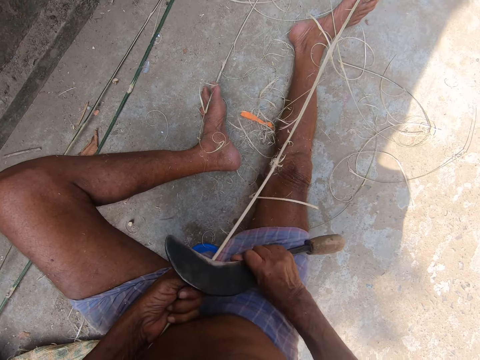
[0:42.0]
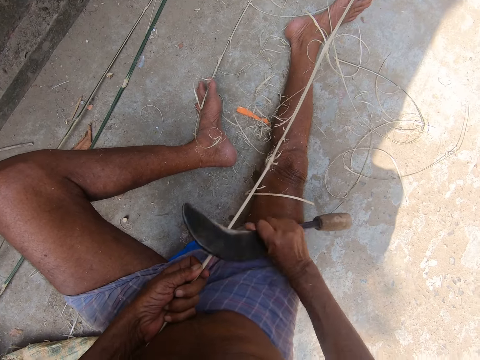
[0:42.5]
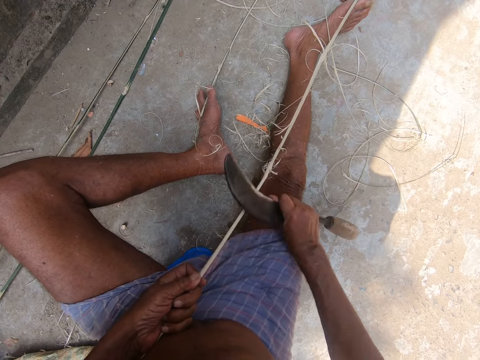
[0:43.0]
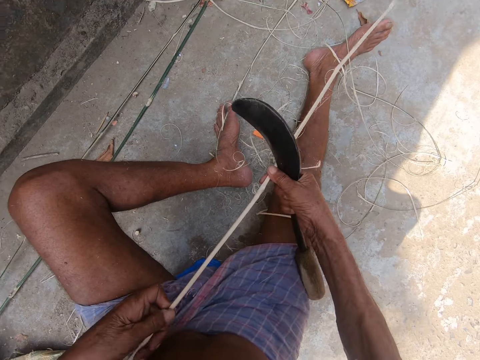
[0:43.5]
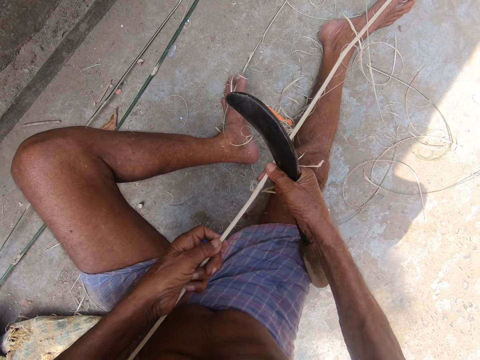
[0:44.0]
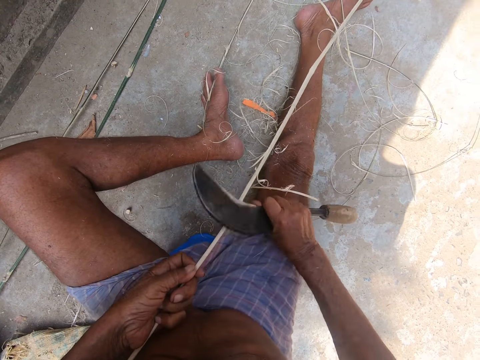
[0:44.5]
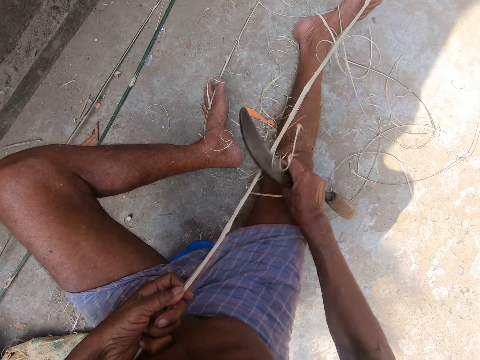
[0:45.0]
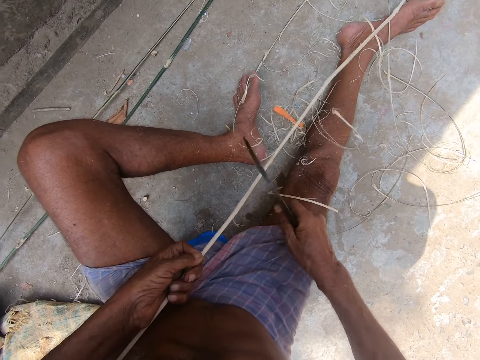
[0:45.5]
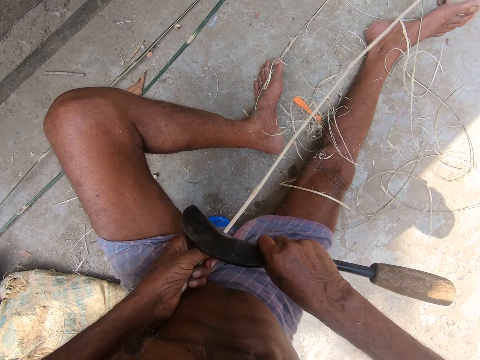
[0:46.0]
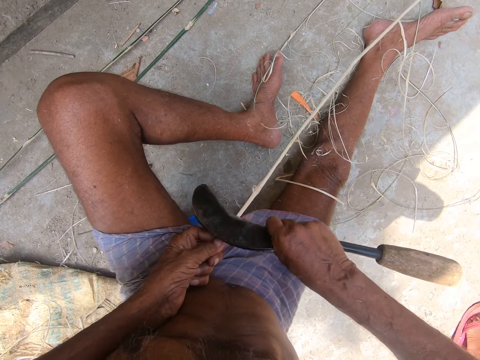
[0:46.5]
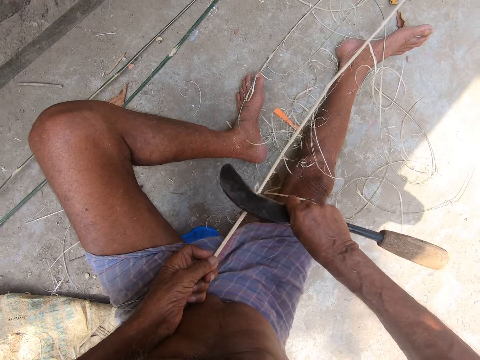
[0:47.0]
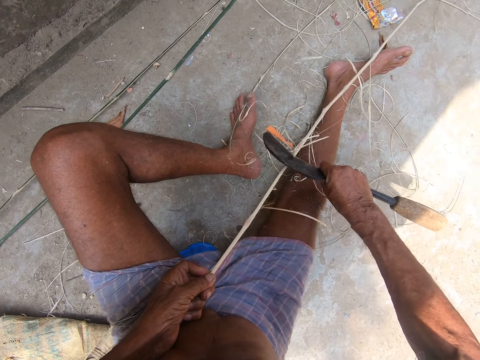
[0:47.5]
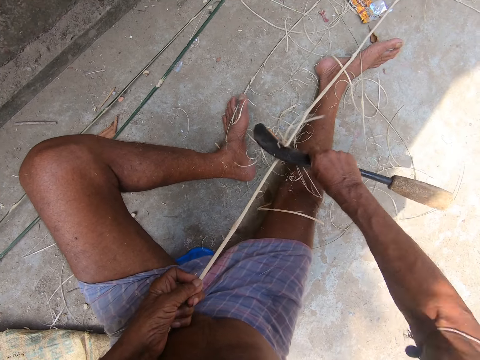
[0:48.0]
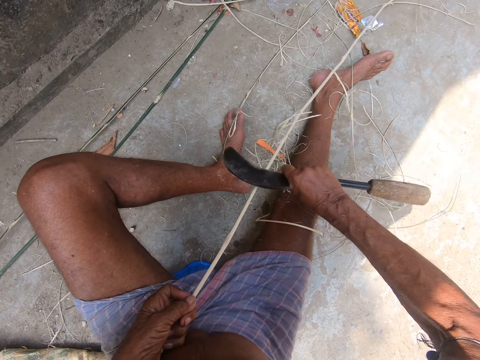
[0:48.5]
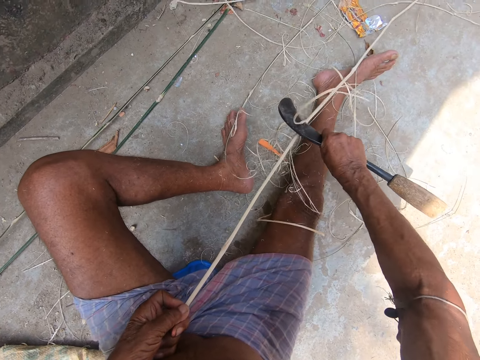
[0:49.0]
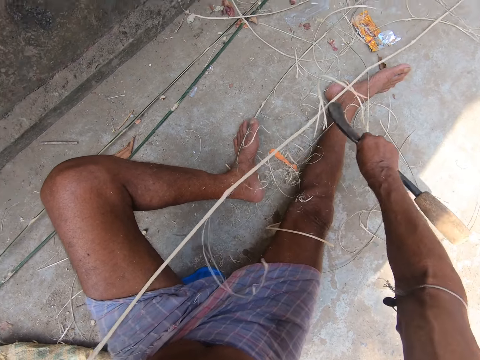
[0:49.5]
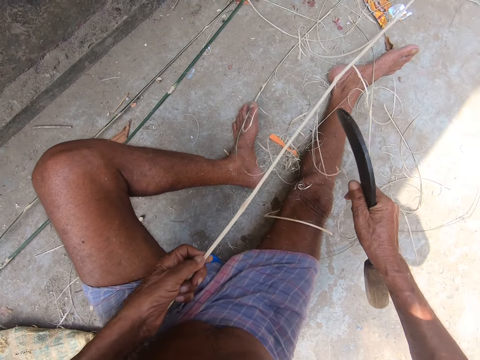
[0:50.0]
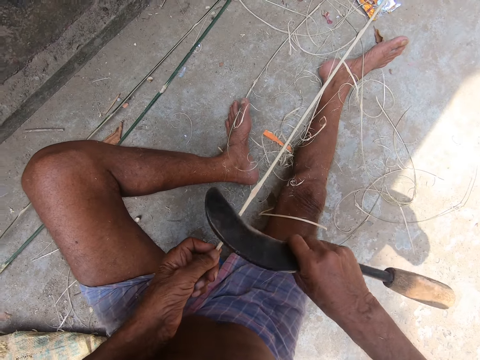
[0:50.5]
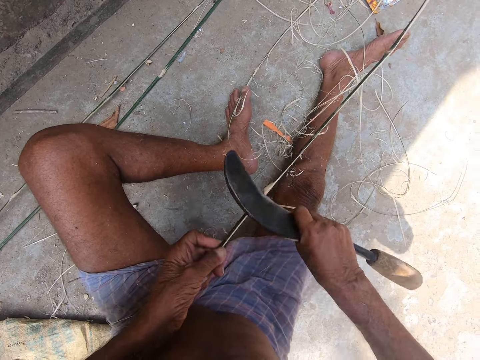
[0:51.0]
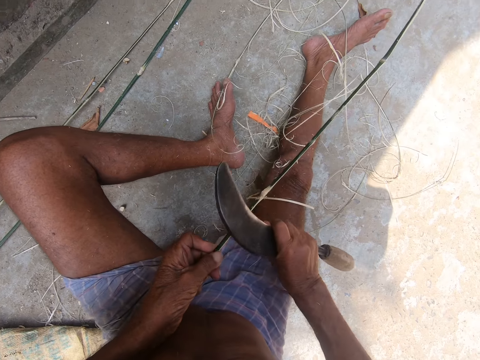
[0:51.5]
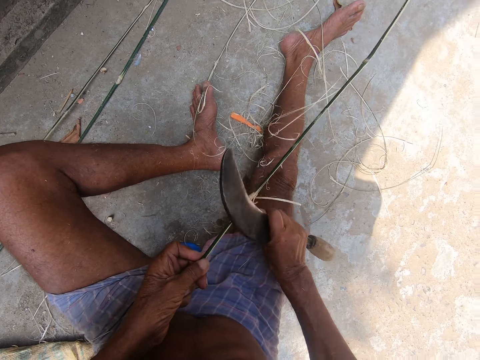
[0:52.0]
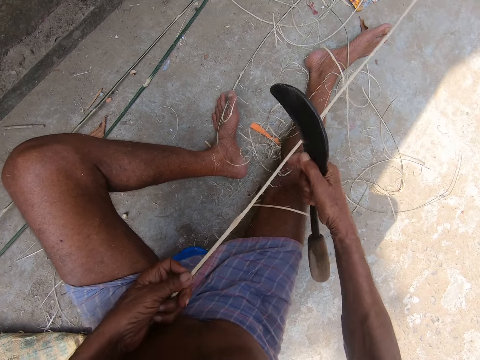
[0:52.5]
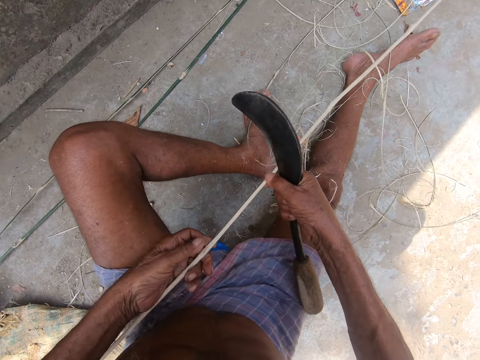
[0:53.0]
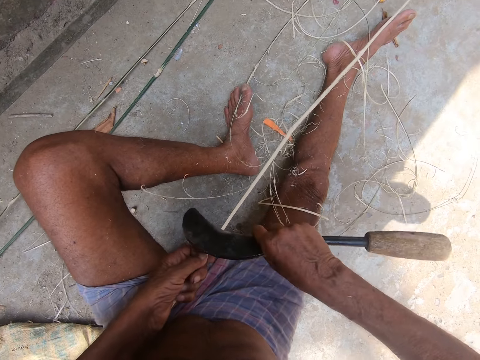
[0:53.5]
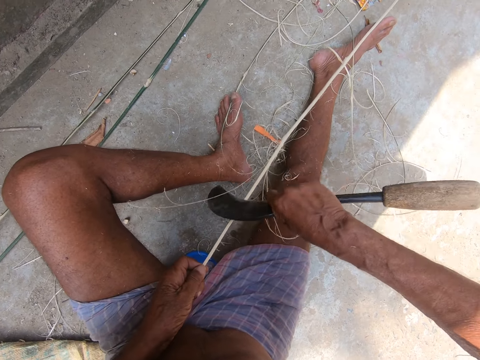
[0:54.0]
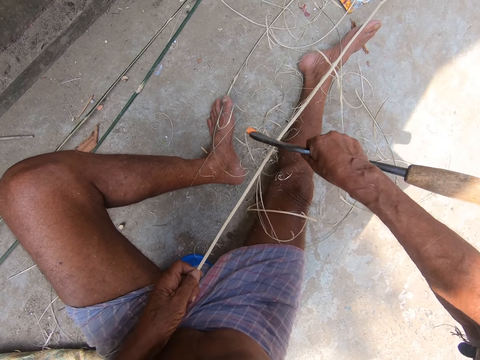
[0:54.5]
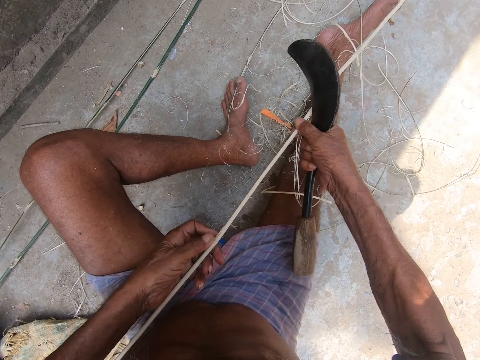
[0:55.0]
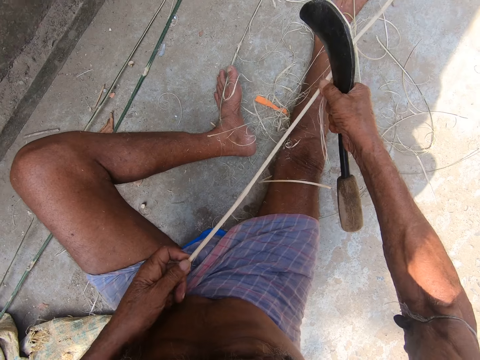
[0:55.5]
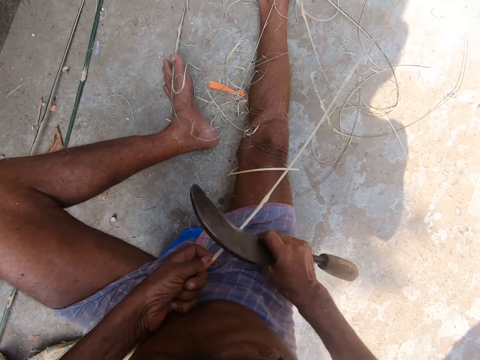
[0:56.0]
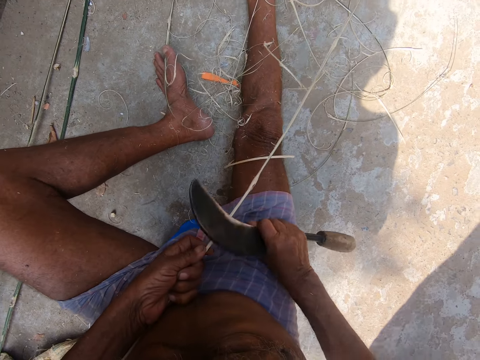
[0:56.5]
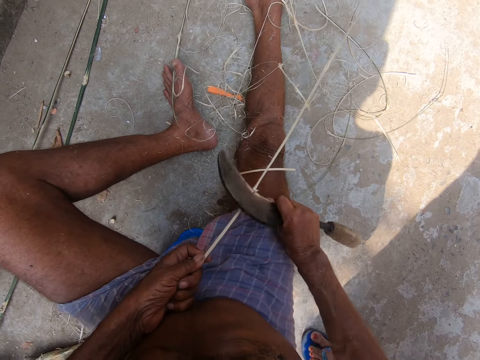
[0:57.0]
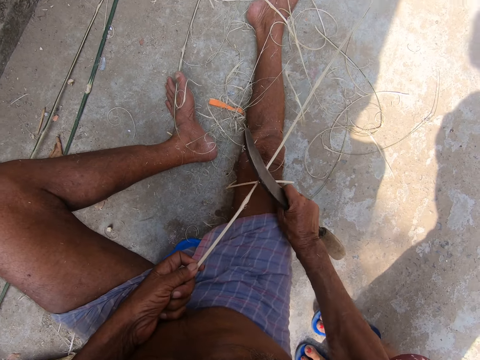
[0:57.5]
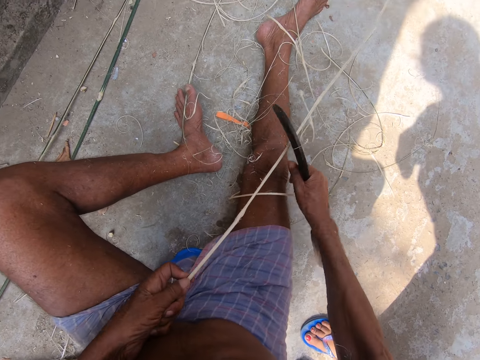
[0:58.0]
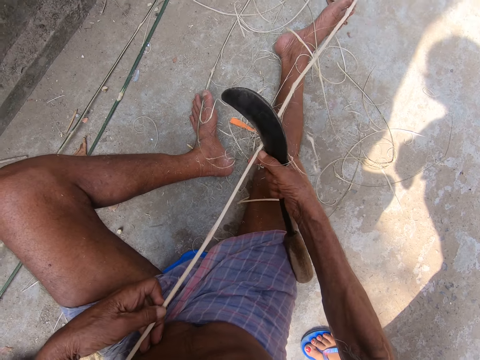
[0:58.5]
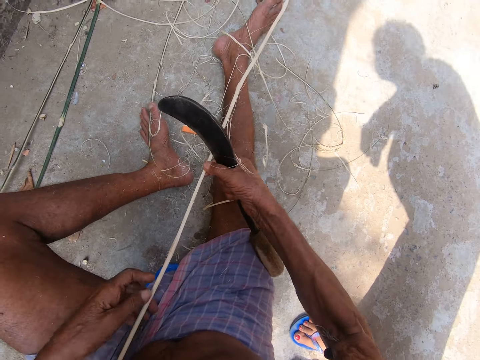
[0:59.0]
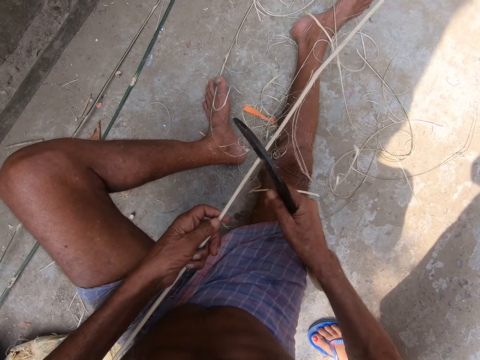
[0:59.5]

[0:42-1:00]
A person talks. The camera wearer nips the bamboo stick with both hands. Another person talks. The camera wearer sharpens the bamboo stick with a sickle. The other person talks. The camera wearer sharpens the bamboo stick with the sickle. The first person moves a leg. The camera wearer sharpens the bamboo stick with the sickle. They nip the bamboo stick with the left hand. They sharpen the bamboo stick with the sickle. They nip the bamboo stick with both hands. They sharpen the bamboo stick with the sickle. They nip the bamboo stick with the right hand. They hold the bamboo stick with the left hand. They sharpen the bamboo stick with the sickle. The first person moves the legs towards the camera wearer. The camera wearer nips the bamboo stick with both hands.

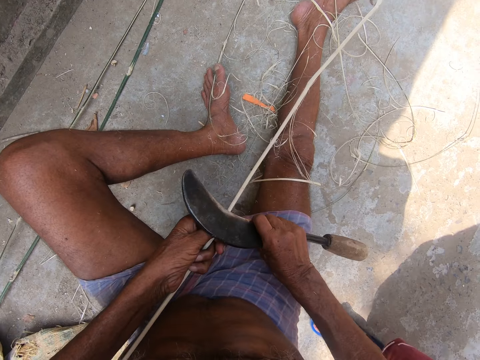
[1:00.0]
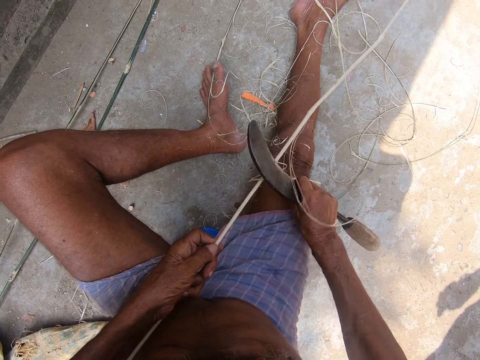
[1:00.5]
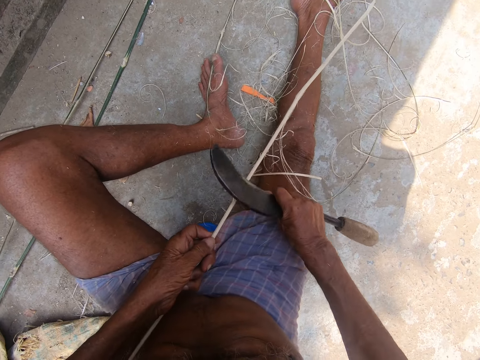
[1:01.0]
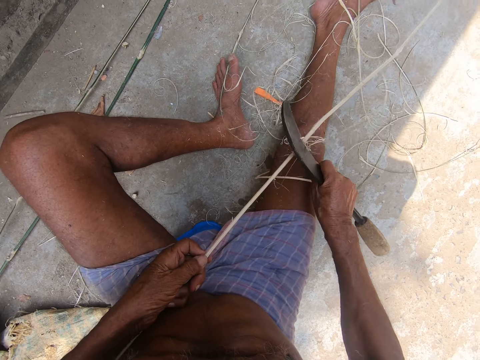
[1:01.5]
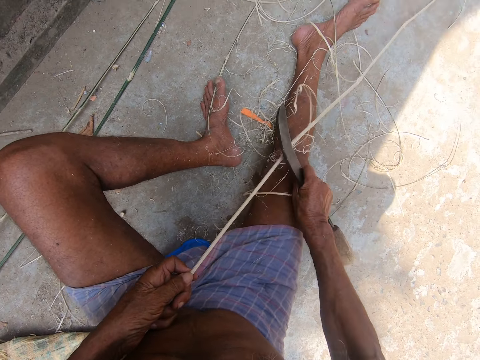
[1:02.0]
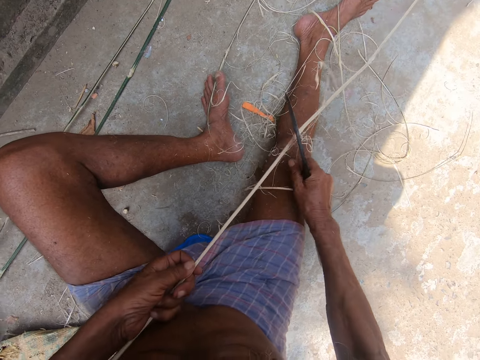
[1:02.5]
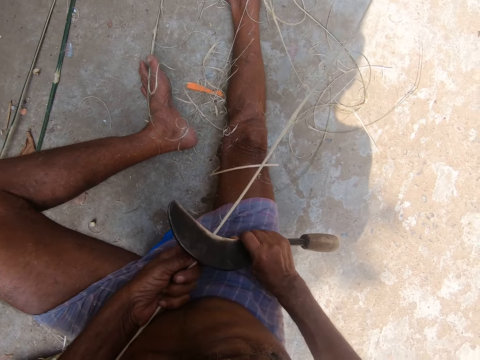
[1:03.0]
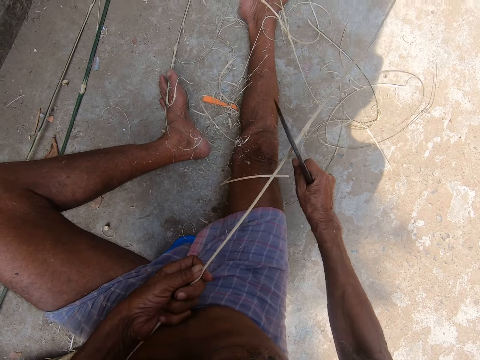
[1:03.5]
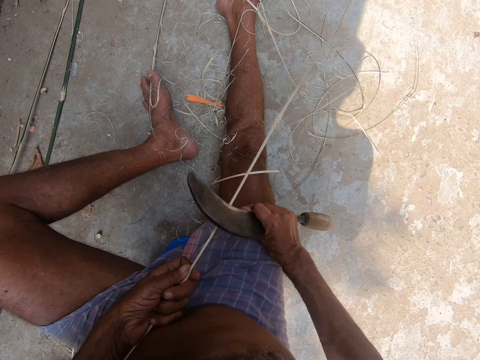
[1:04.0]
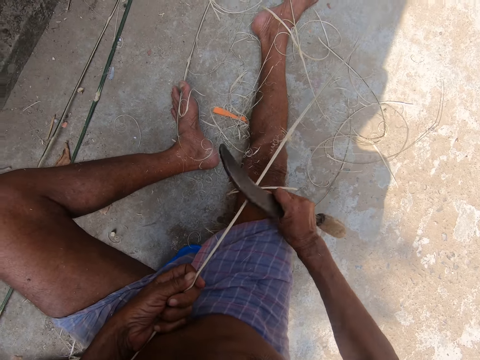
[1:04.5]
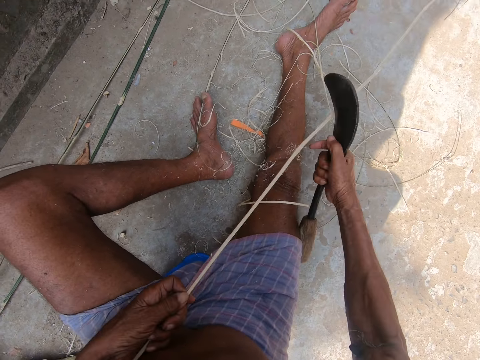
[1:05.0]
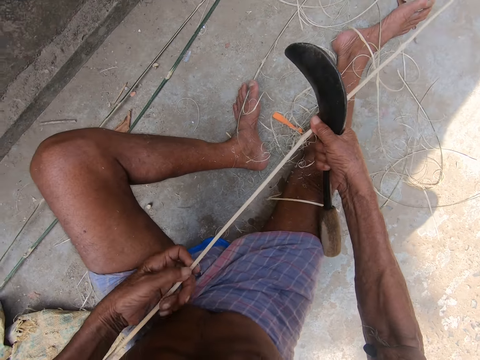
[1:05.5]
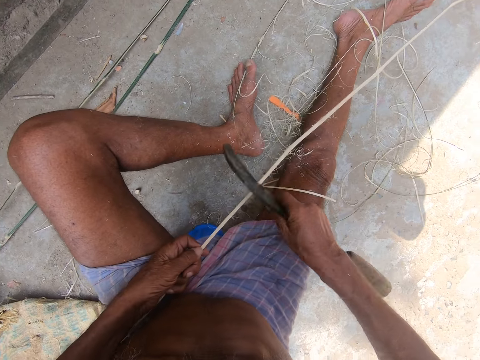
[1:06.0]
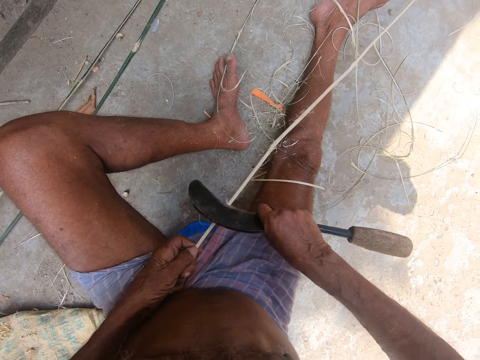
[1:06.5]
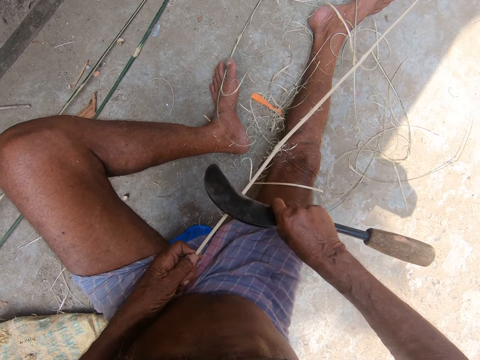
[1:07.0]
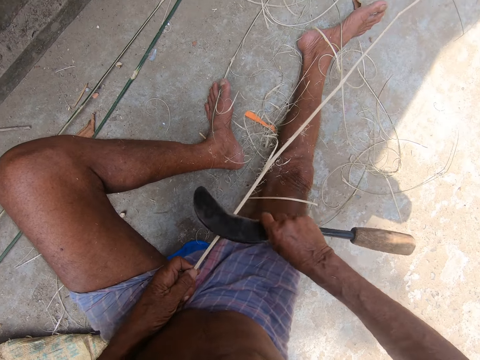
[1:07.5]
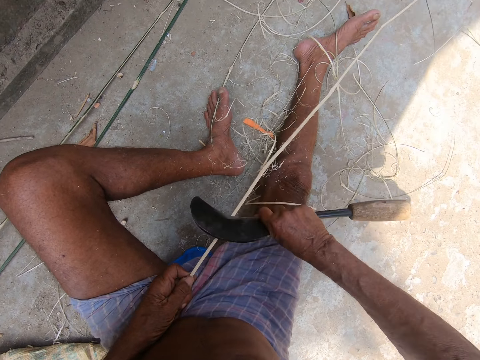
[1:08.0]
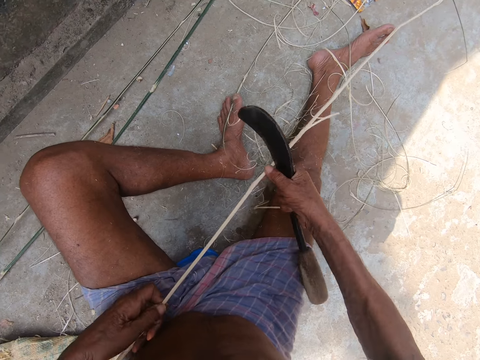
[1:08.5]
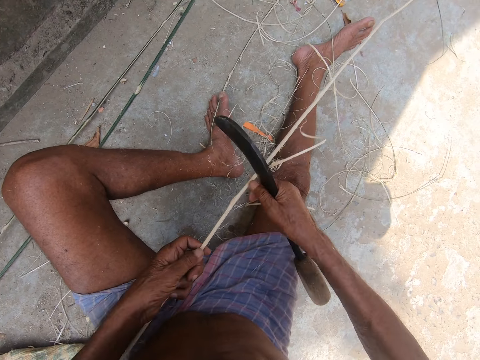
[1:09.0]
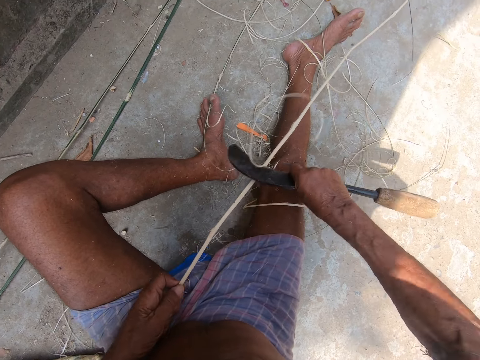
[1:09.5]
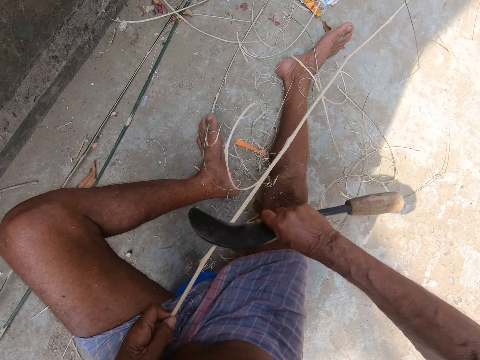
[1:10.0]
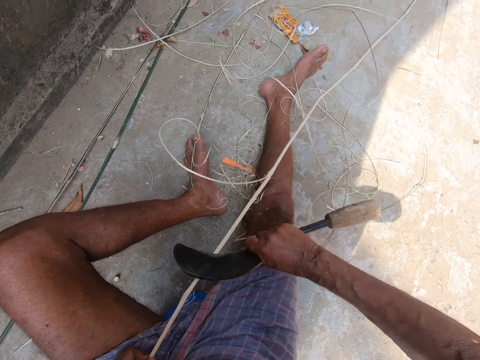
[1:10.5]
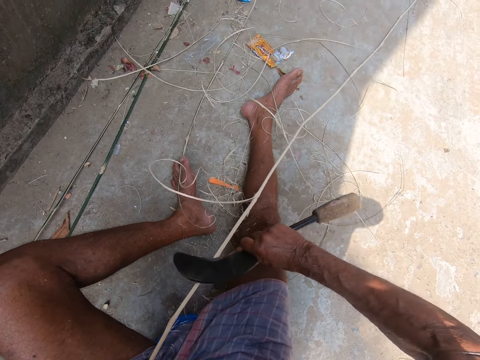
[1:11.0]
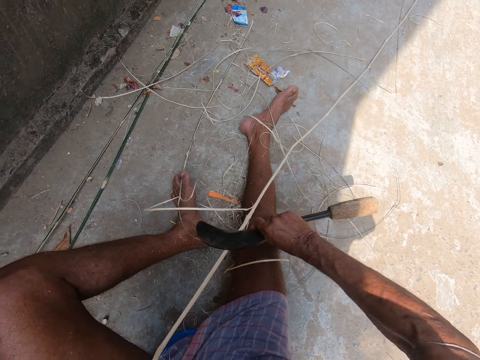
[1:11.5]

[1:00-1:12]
The camera wearer sharpens the bamboo stick with a sickle. A person moves a leg. The camera wearer sharpens the bamboo stick with the sickle. They stare at the bamboo stick in hands. They sharpen the bamboo stick with the sickle. They nip the bamboo stick with both hands. They sharpen the bamboo stick with the sickle.
